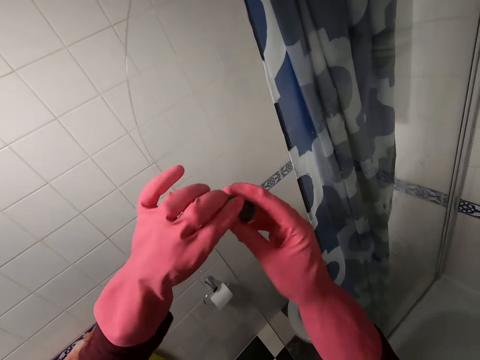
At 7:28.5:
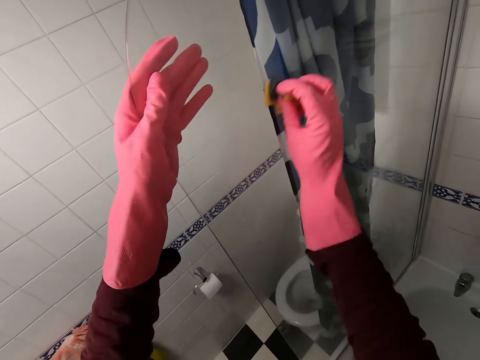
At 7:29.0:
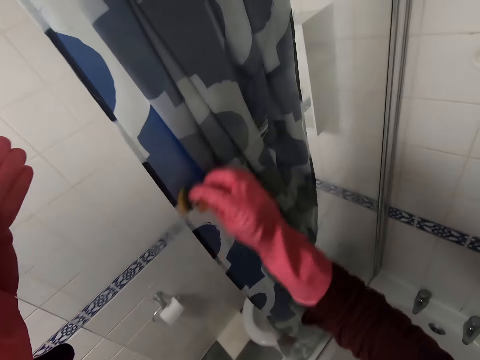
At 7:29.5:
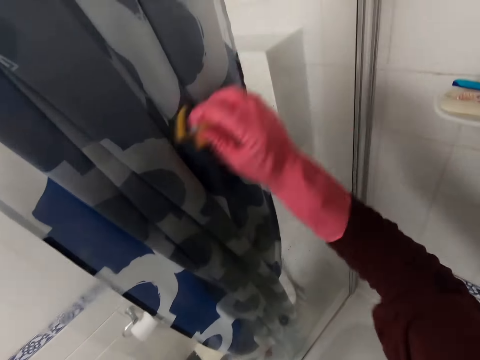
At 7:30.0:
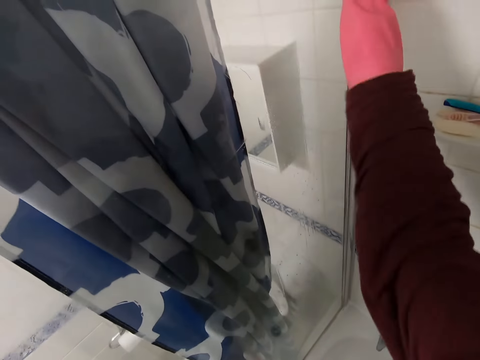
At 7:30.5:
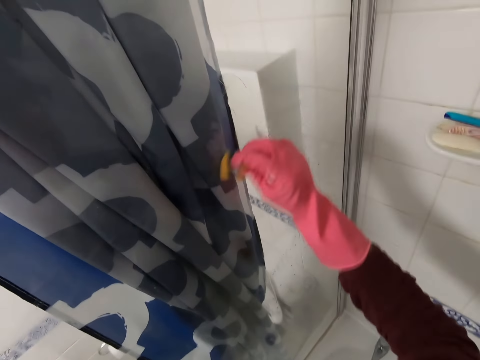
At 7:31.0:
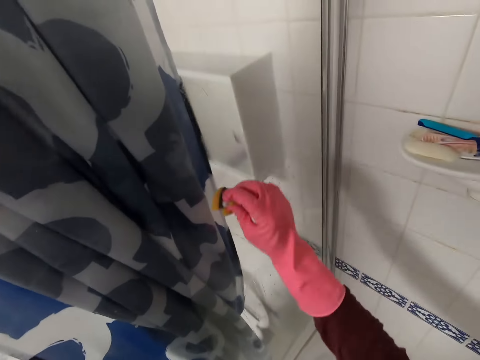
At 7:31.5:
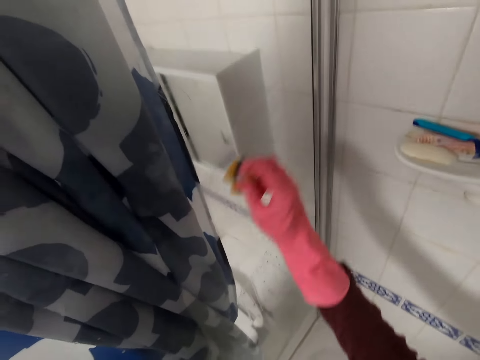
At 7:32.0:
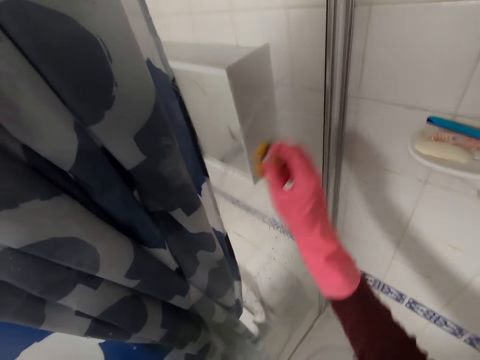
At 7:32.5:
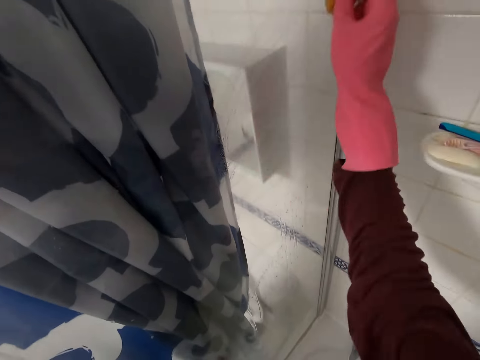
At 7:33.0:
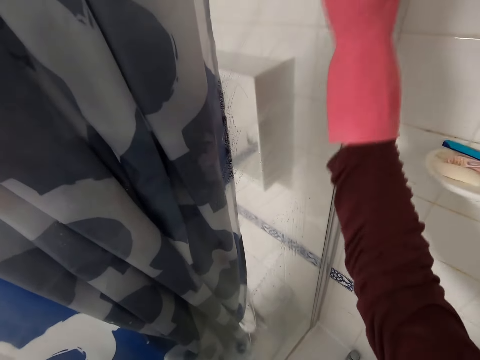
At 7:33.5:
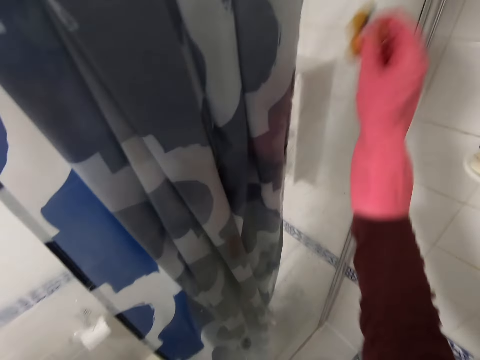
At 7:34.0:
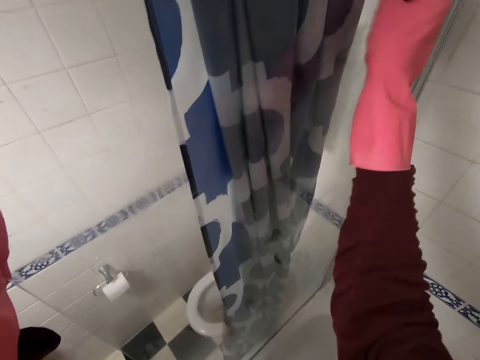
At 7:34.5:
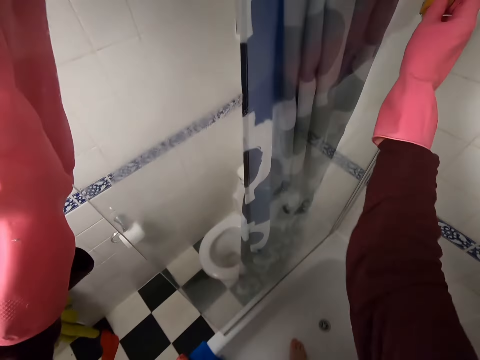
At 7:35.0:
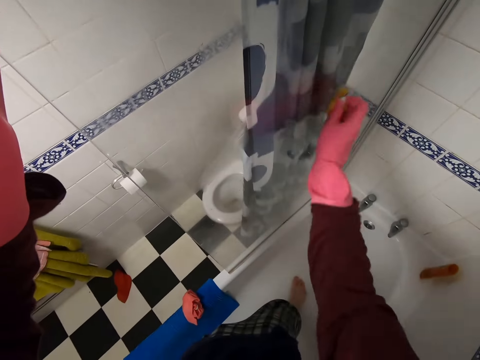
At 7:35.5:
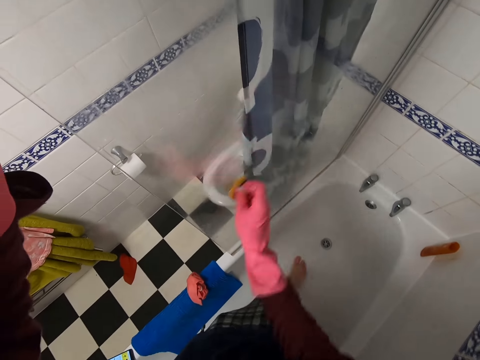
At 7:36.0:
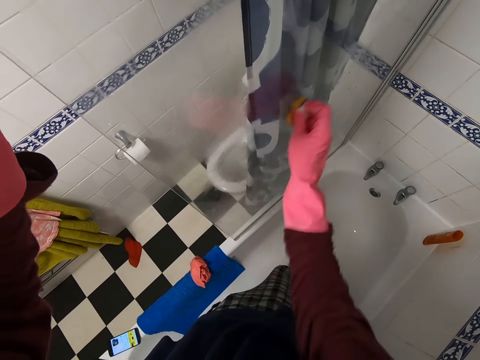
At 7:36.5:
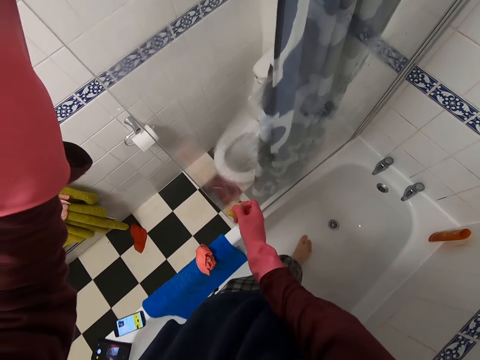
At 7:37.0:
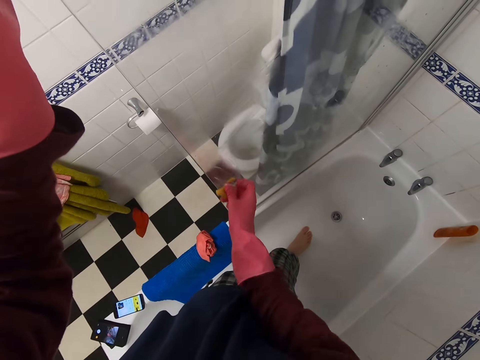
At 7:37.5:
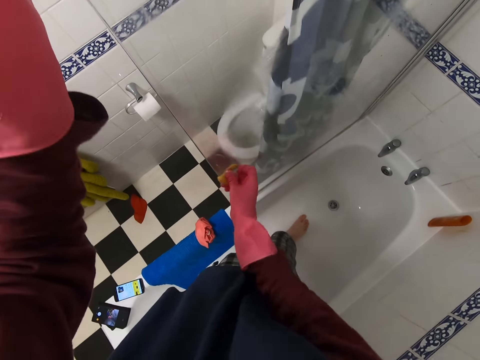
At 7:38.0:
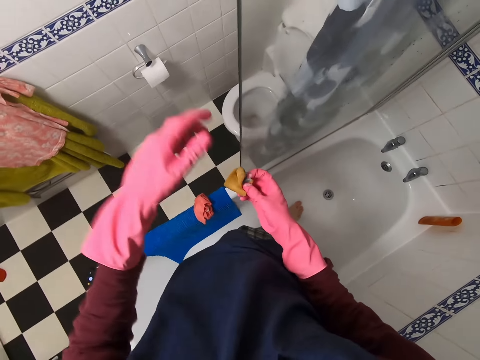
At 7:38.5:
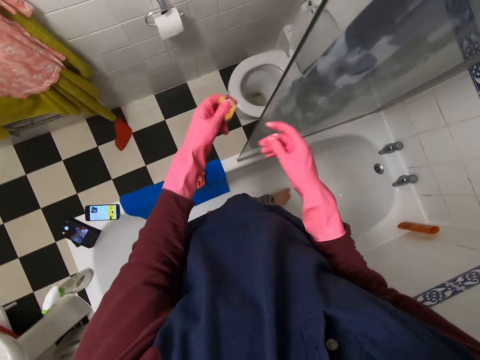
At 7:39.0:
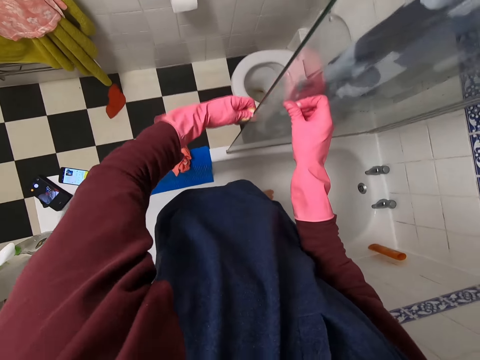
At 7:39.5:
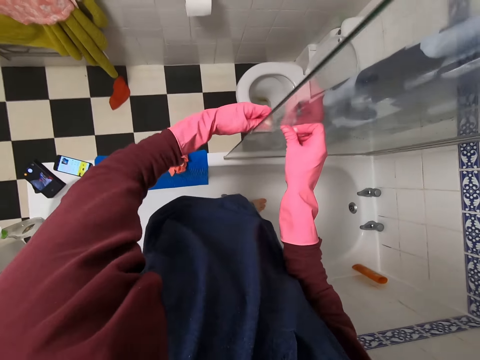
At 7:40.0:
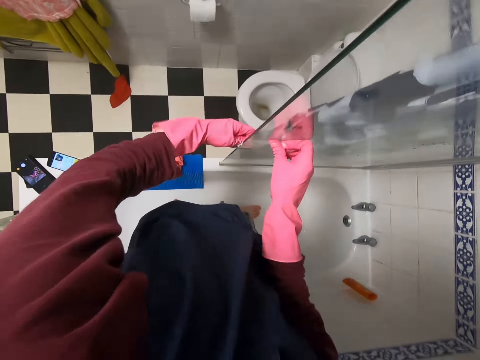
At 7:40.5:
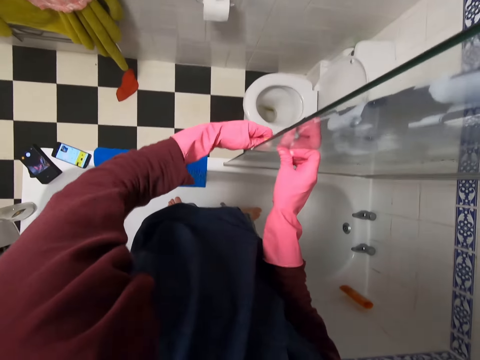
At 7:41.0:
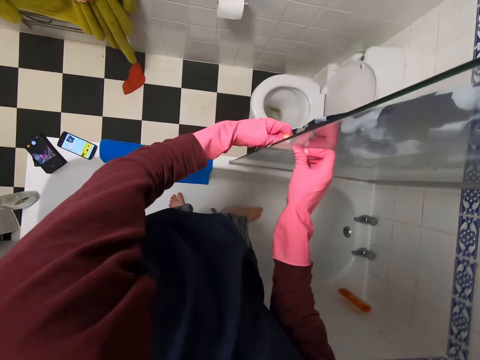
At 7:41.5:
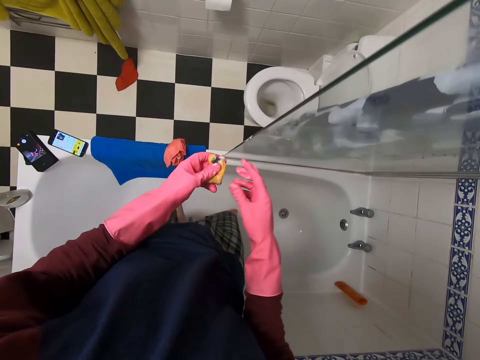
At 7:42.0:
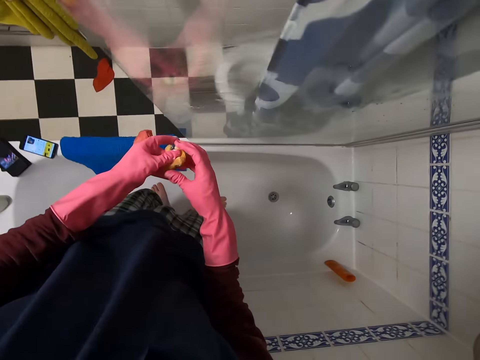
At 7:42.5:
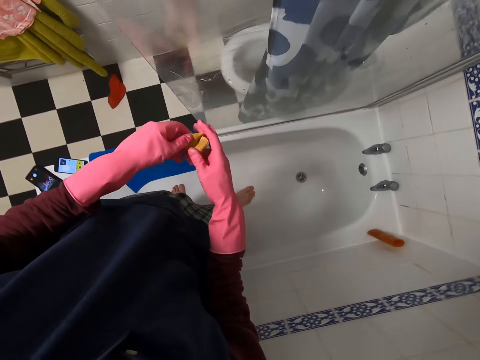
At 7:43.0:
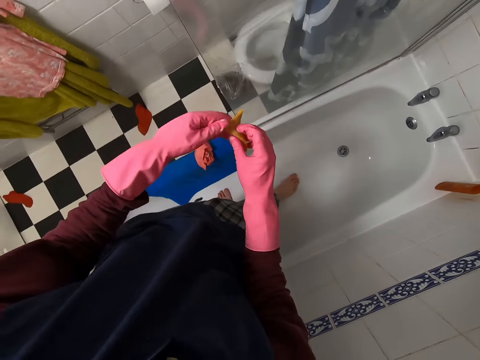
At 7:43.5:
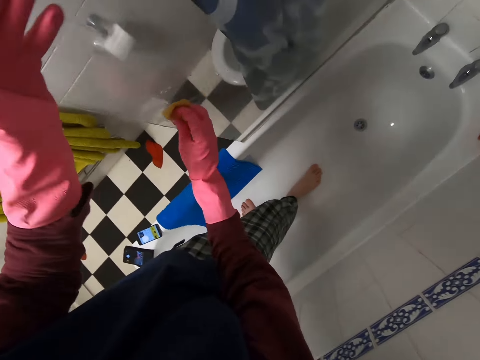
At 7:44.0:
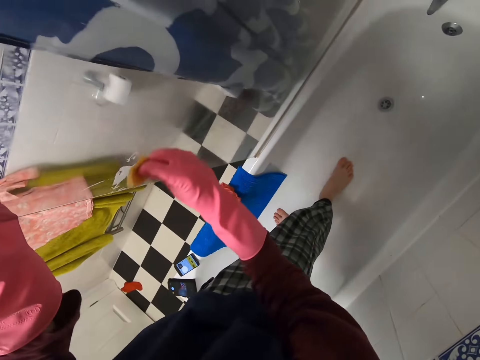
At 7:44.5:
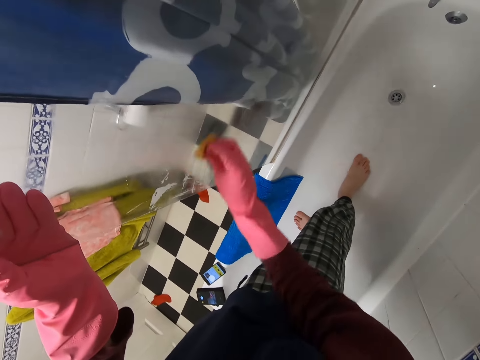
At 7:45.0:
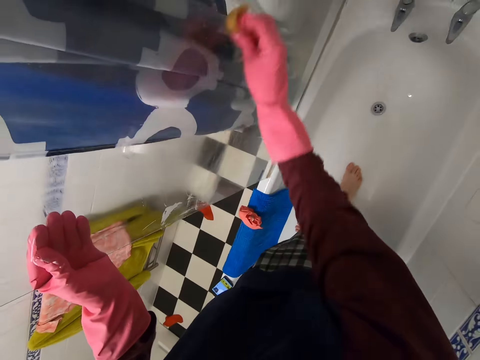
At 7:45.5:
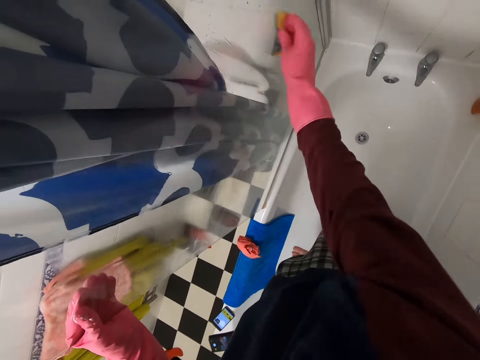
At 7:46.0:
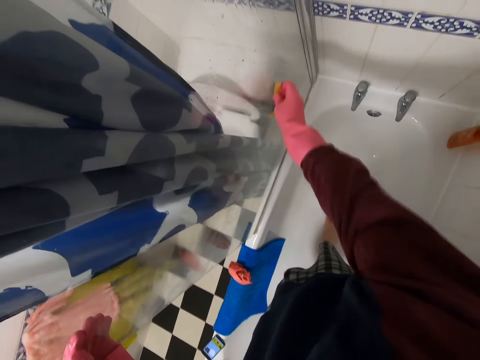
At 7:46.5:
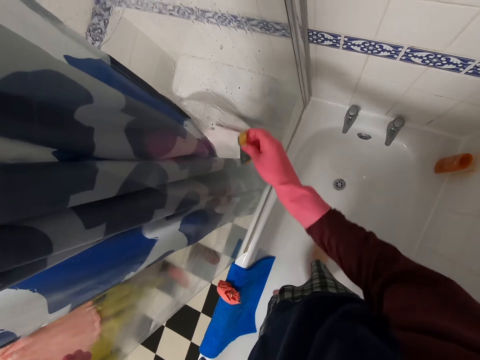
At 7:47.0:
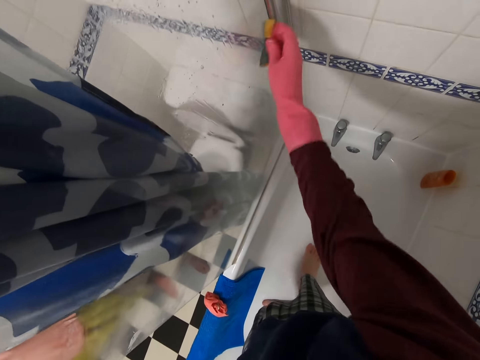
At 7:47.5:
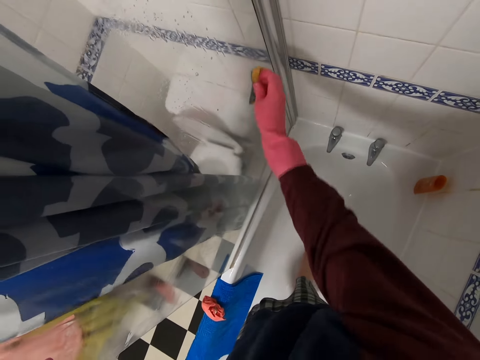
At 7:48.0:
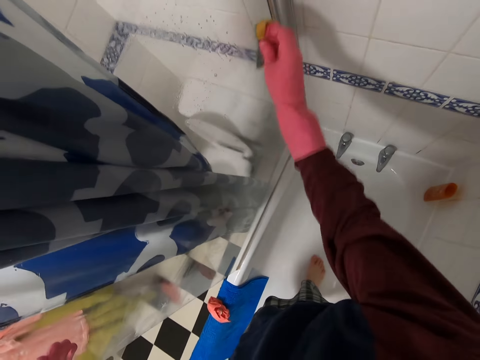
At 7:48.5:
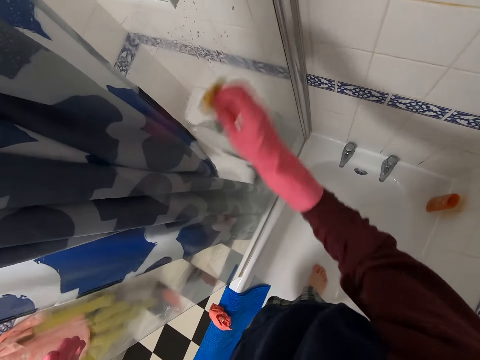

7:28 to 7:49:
The camera wearer moves the sponge to the left hand and wipes the wall. They move the sponge to the right hand and wipe the wall.

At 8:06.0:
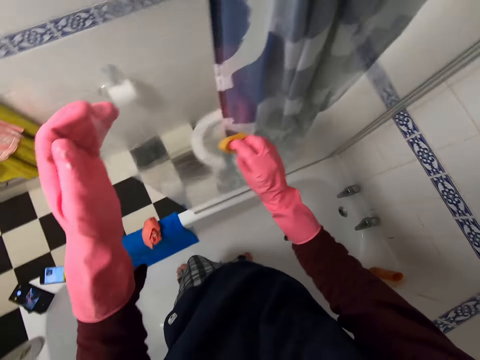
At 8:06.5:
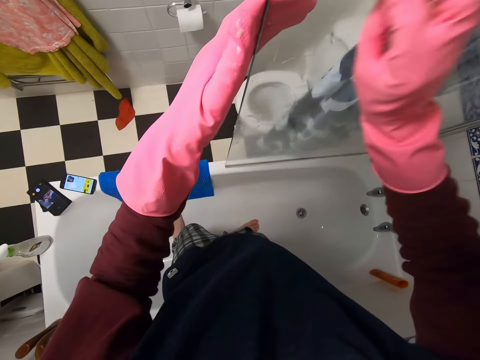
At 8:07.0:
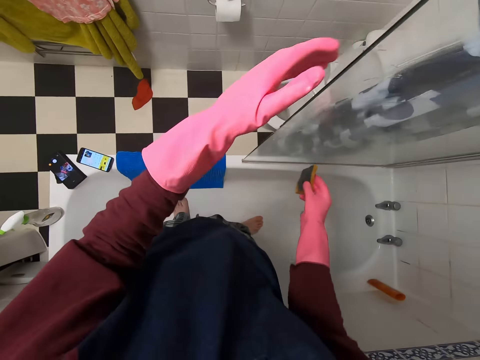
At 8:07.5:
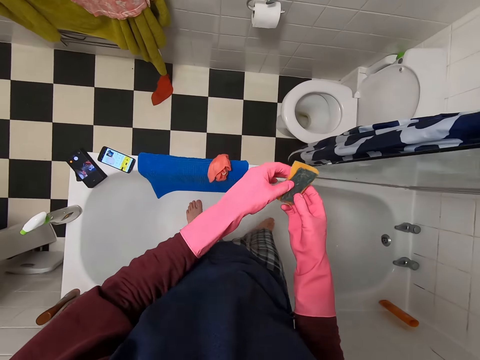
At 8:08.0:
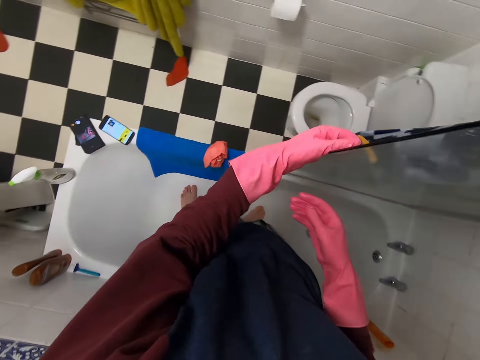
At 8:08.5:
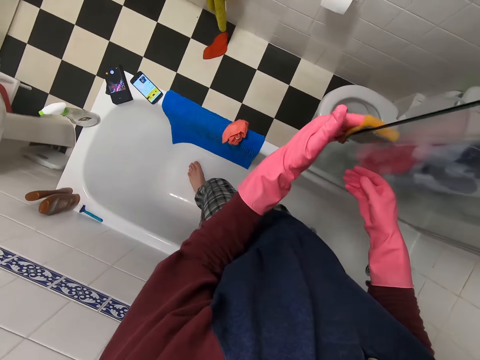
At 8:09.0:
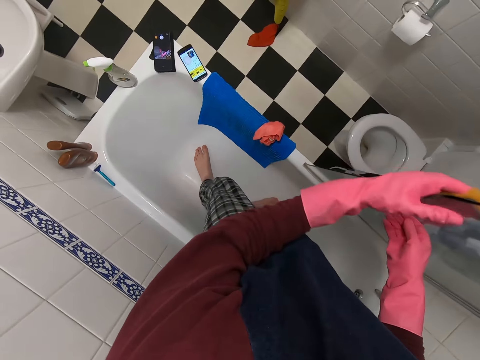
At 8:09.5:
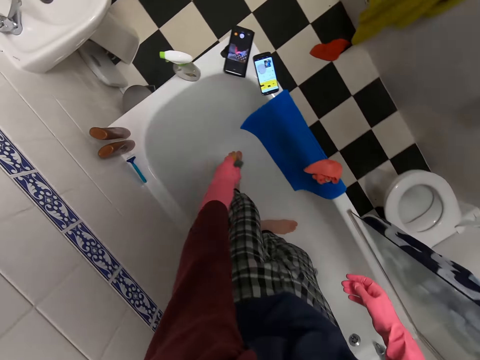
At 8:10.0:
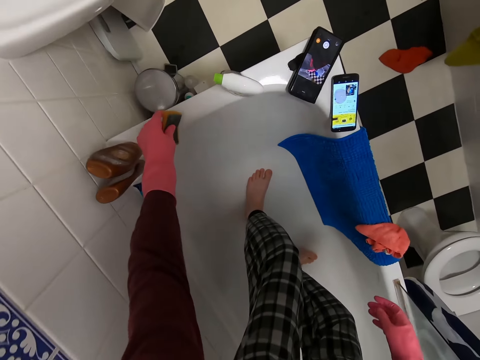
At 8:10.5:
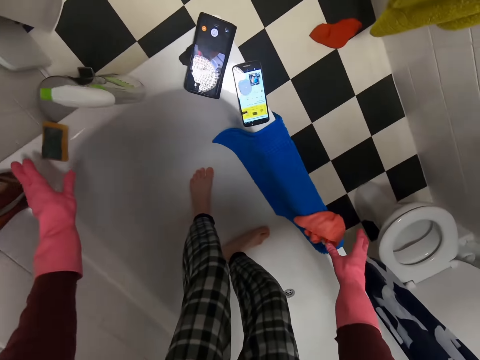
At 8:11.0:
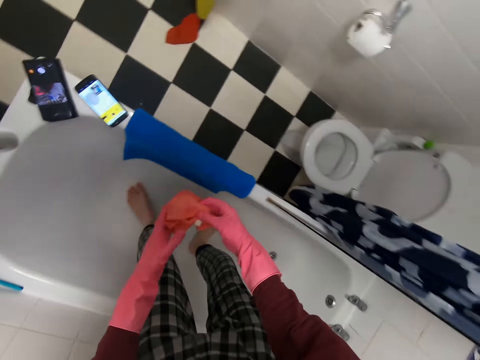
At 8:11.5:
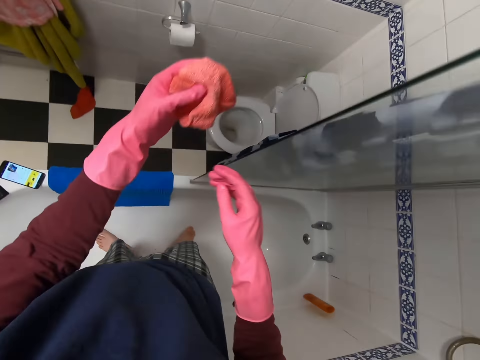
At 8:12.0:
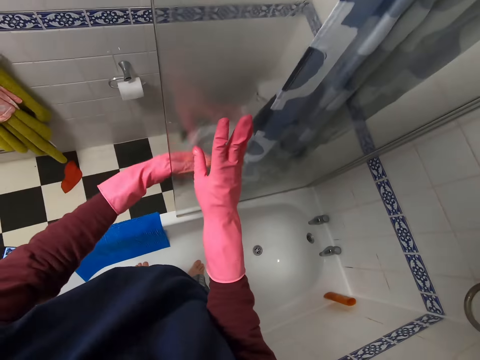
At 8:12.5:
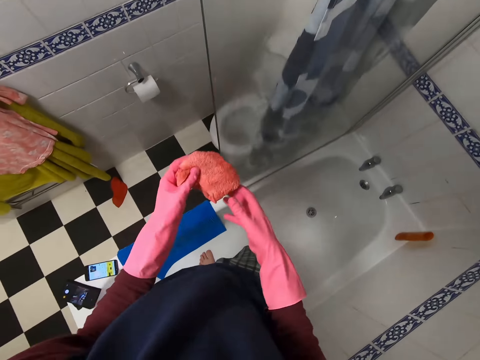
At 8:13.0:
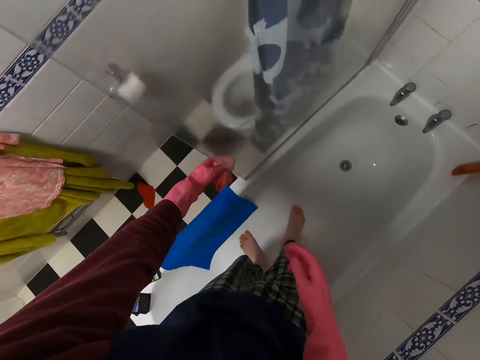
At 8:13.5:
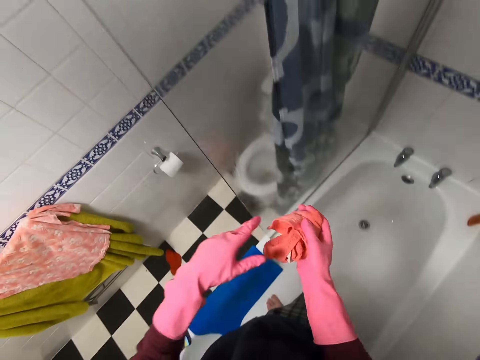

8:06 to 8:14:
The camera wearer moves the sponge to the left hand and wipes the wall. They put the sponge on the bathtub. They pick up the rag. They wipe the wall.
